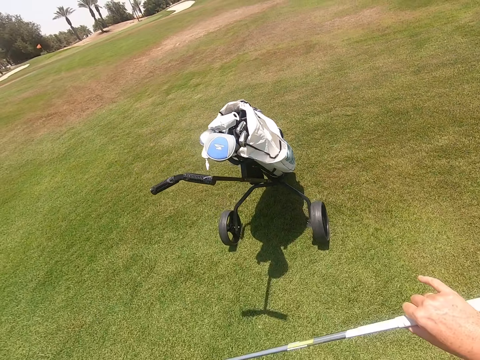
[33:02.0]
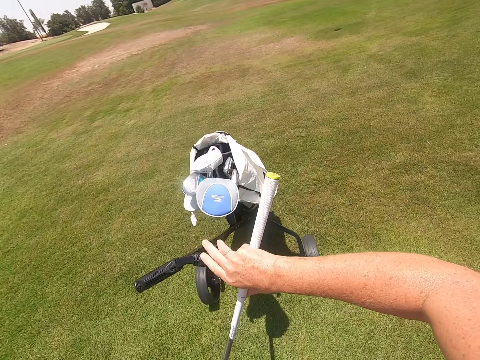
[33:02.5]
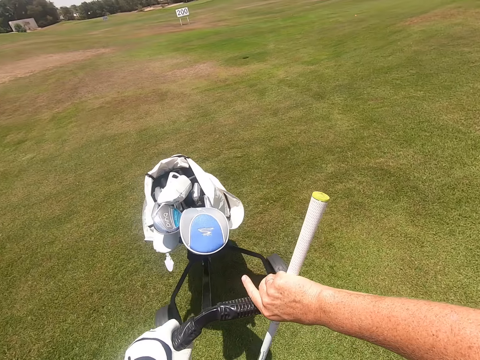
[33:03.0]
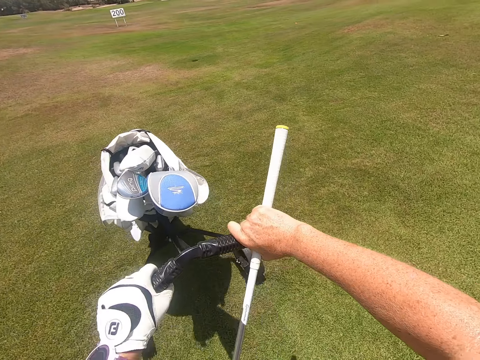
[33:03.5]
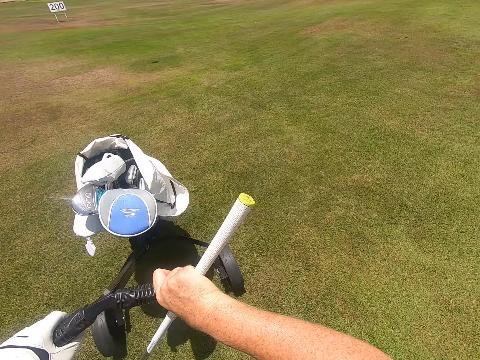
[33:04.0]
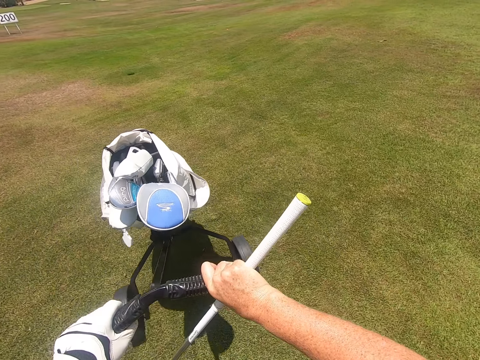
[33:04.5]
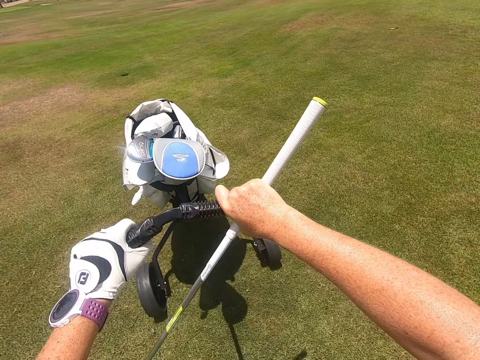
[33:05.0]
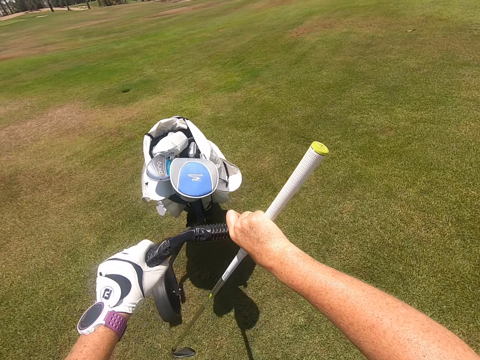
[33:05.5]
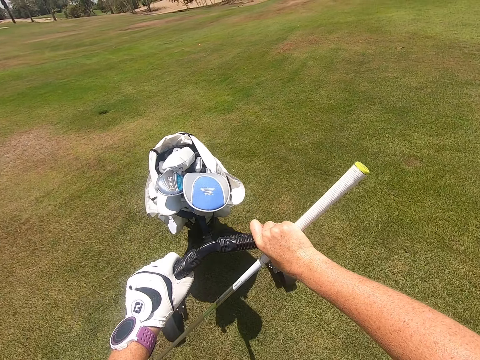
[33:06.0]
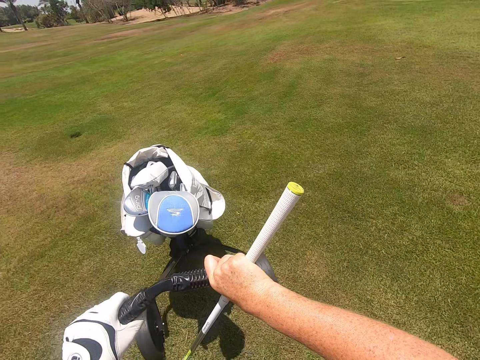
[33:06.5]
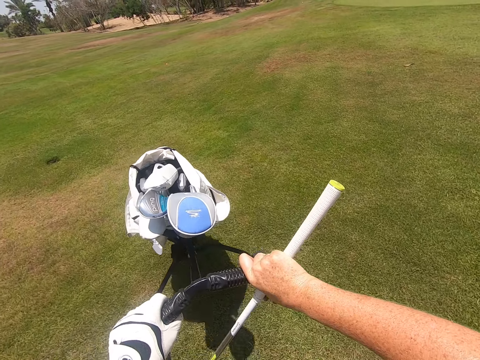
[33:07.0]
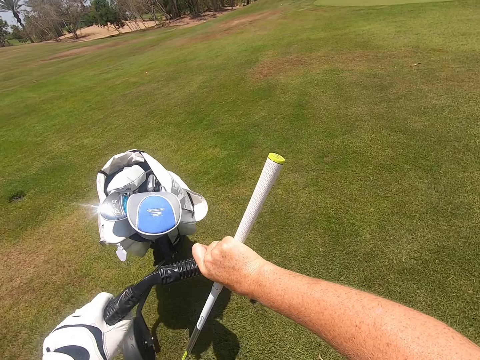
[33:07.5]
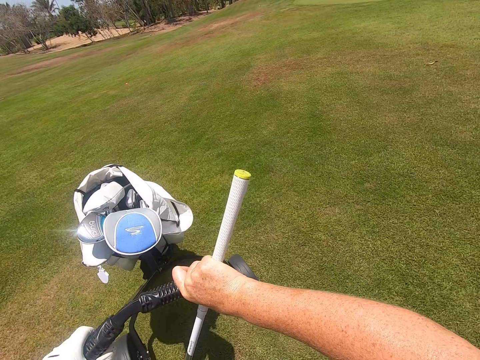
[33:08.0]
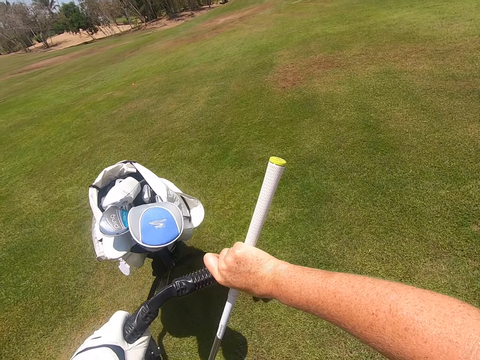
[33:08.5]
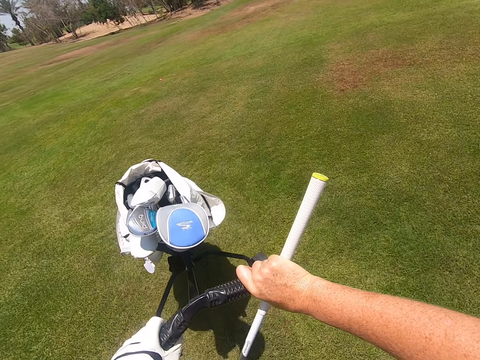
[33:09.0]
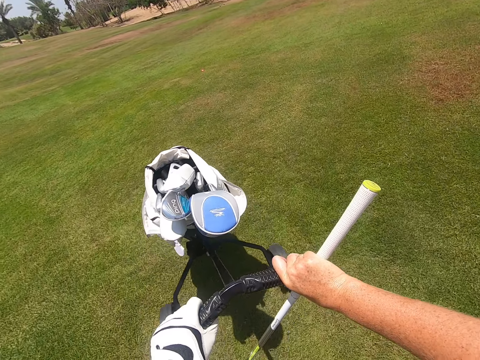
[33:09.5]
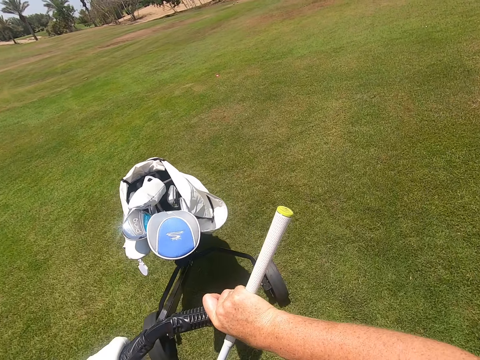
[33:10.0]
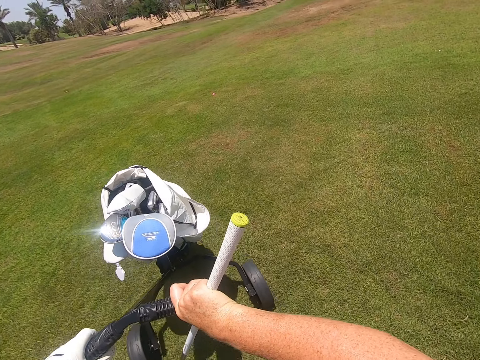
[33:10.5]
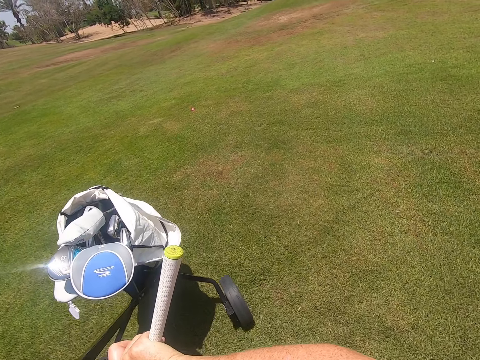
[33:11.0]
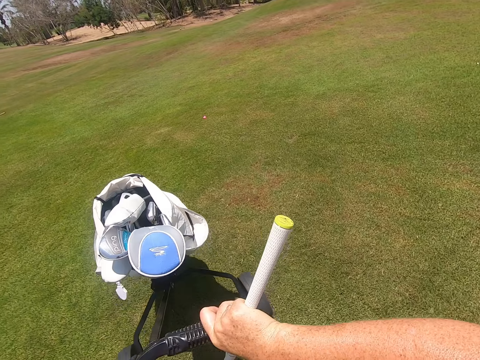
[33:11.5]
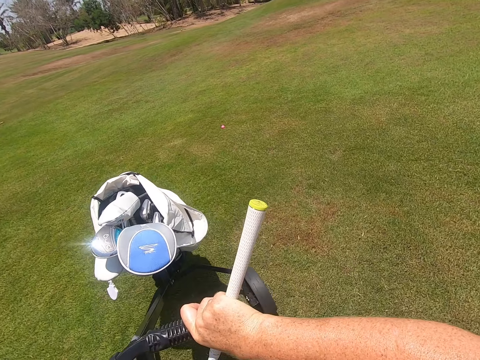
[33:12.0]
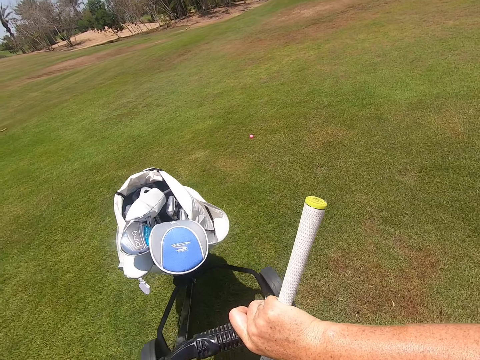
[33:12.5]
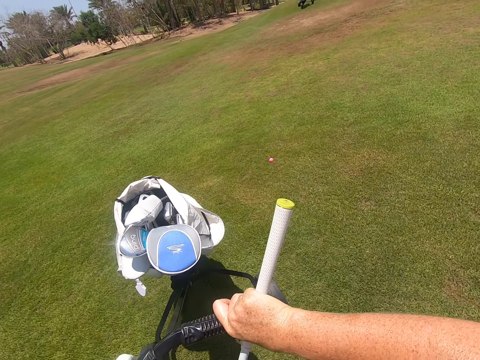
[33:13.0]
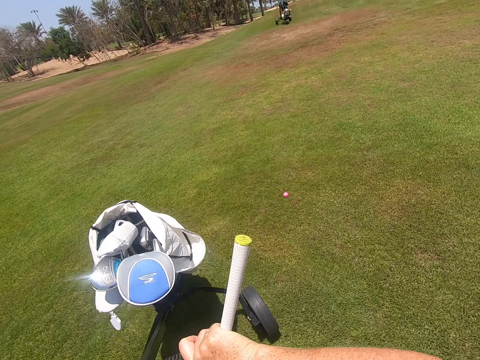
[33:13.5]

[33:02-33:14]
The camera wearer walks. They push the golf cart.

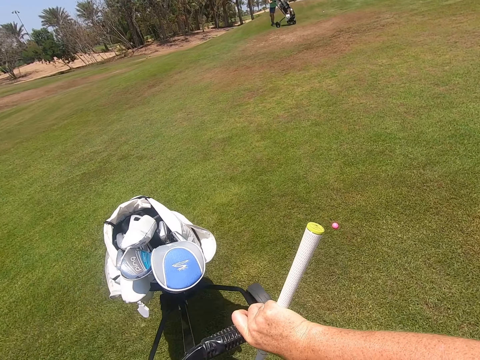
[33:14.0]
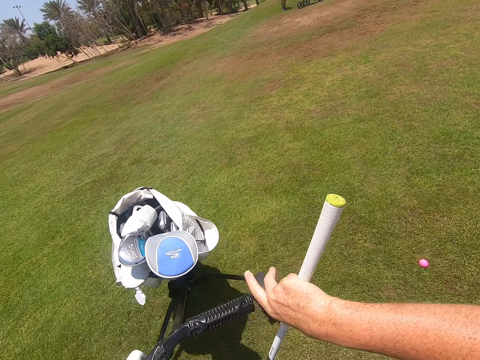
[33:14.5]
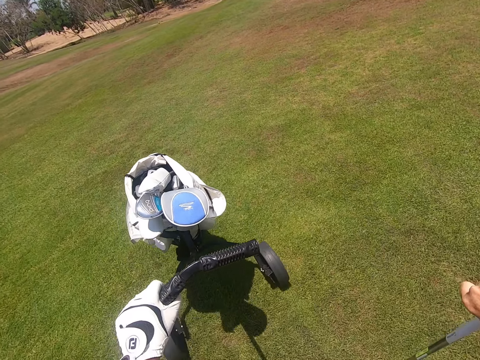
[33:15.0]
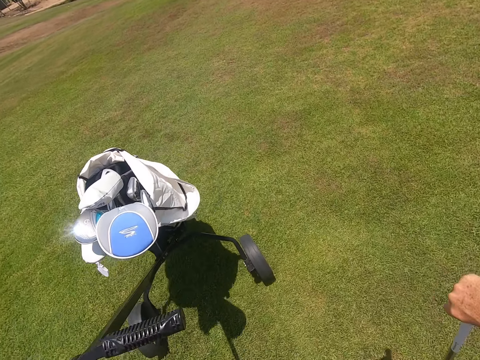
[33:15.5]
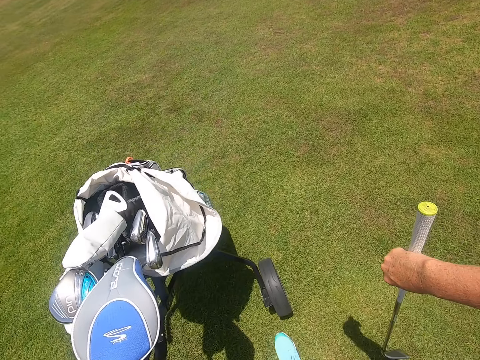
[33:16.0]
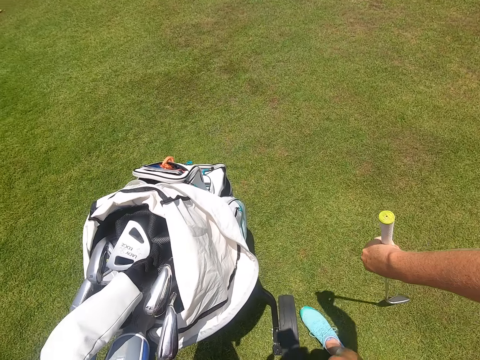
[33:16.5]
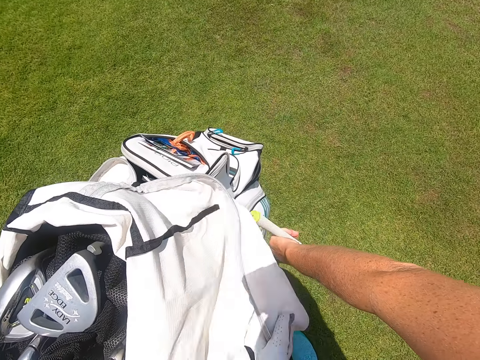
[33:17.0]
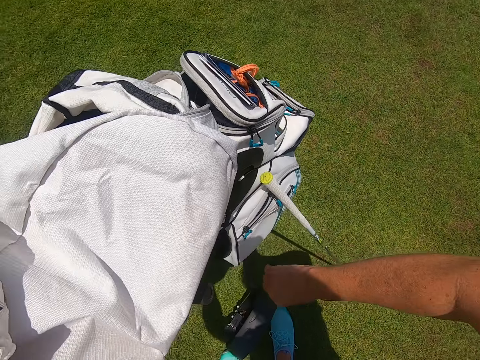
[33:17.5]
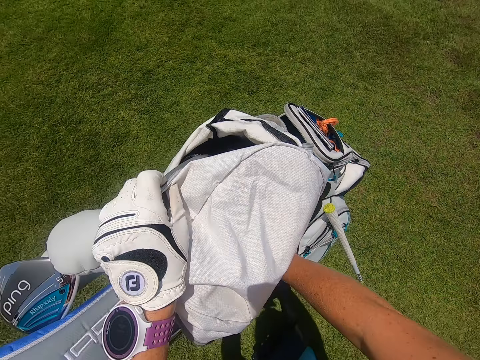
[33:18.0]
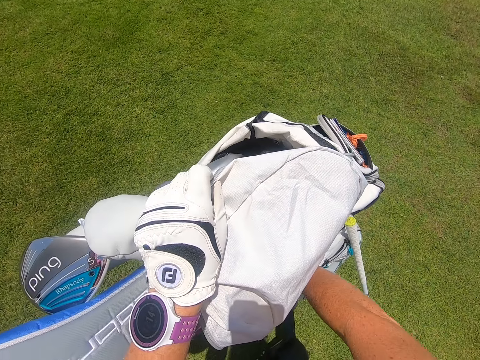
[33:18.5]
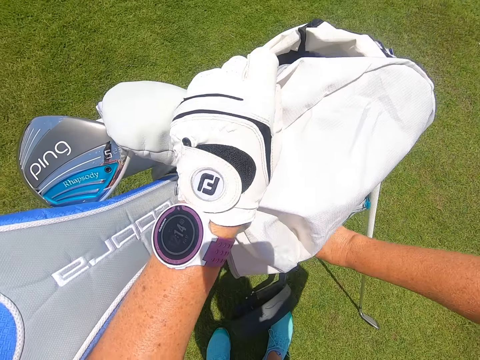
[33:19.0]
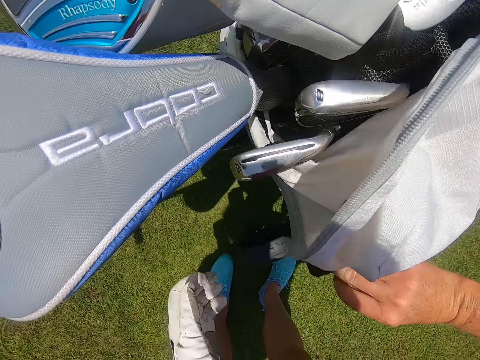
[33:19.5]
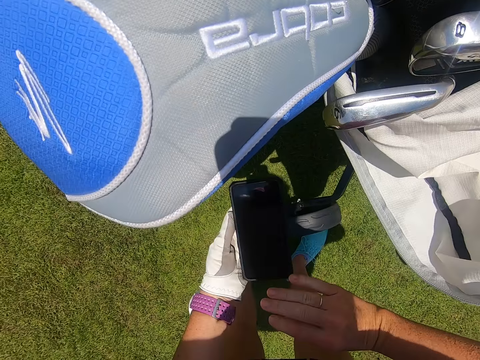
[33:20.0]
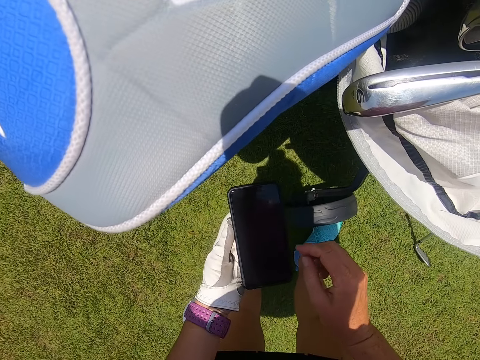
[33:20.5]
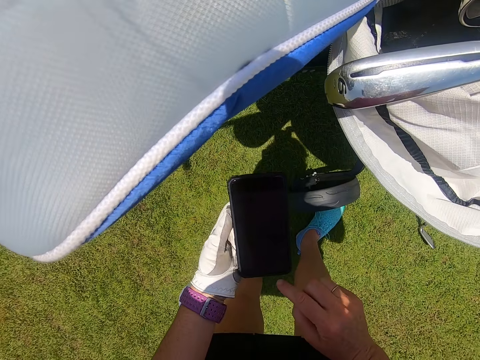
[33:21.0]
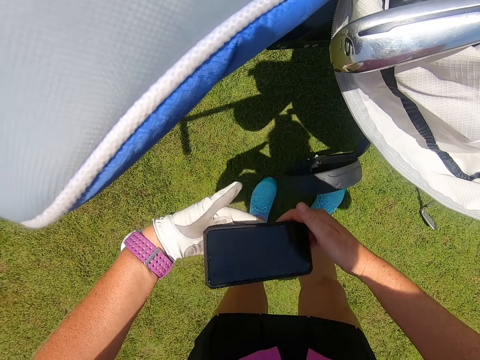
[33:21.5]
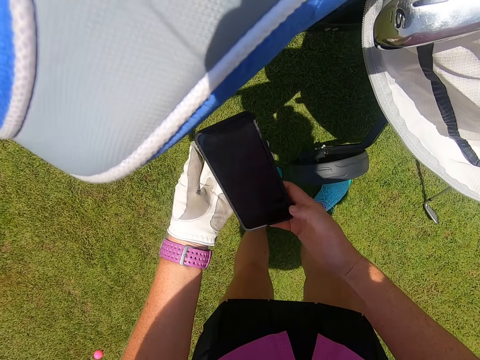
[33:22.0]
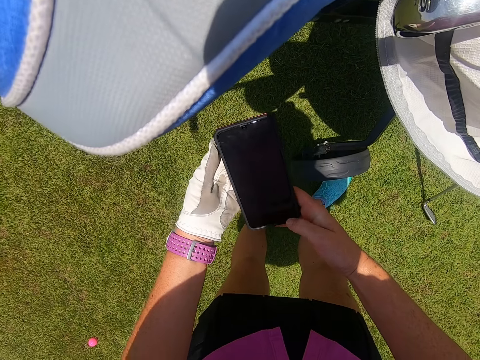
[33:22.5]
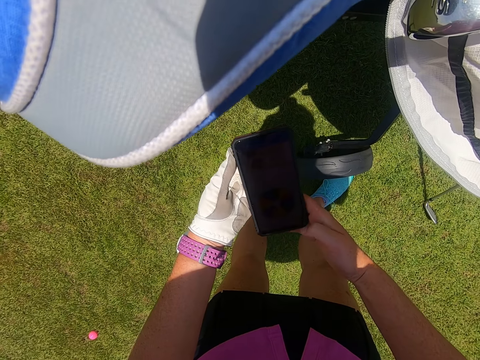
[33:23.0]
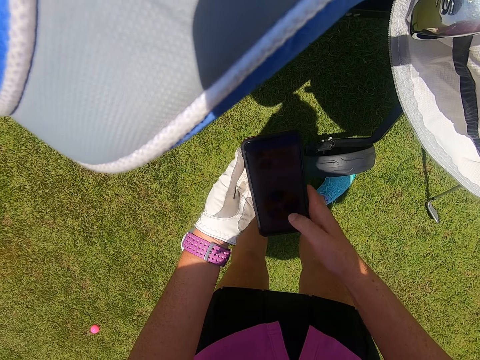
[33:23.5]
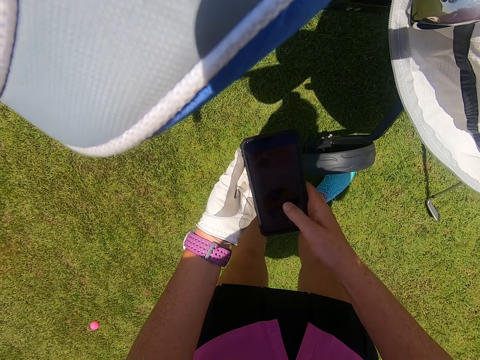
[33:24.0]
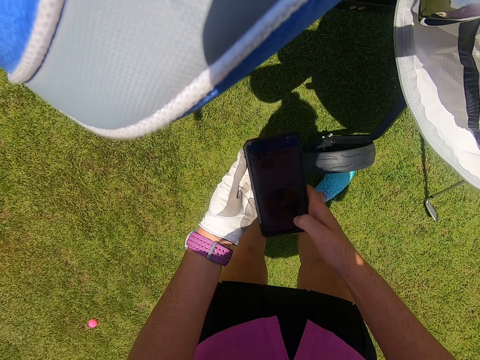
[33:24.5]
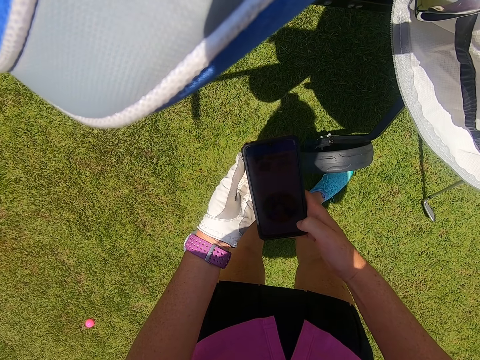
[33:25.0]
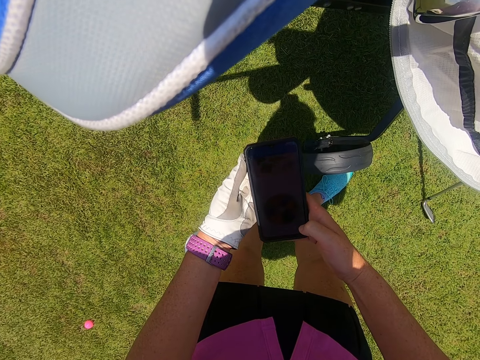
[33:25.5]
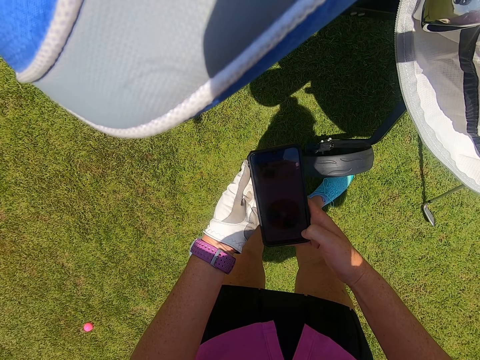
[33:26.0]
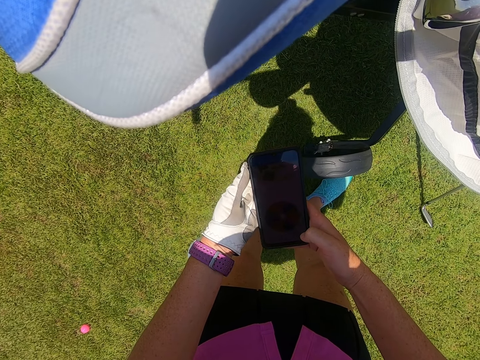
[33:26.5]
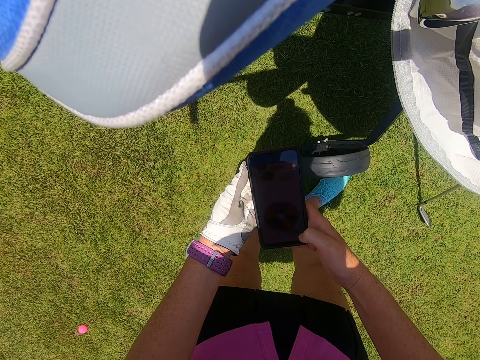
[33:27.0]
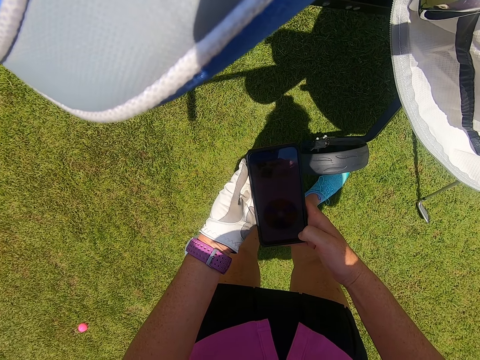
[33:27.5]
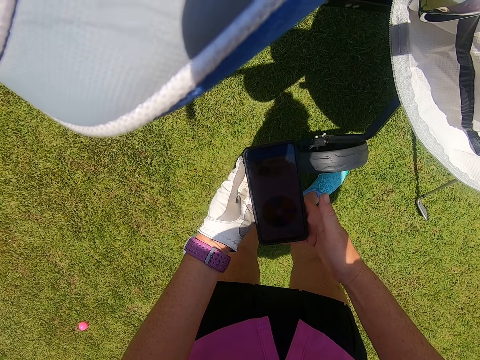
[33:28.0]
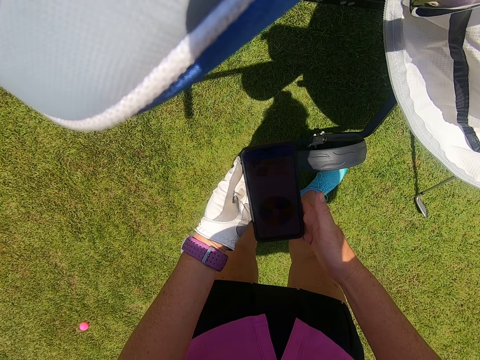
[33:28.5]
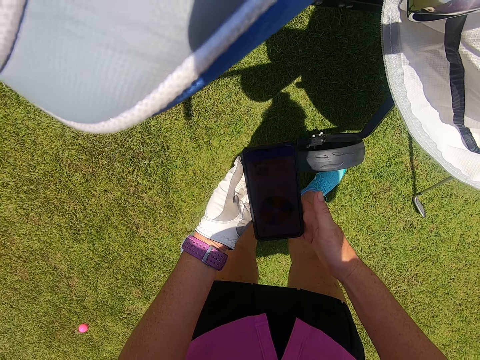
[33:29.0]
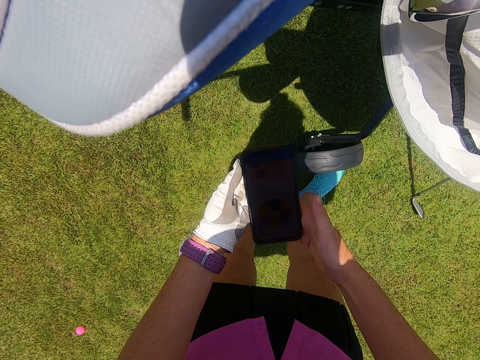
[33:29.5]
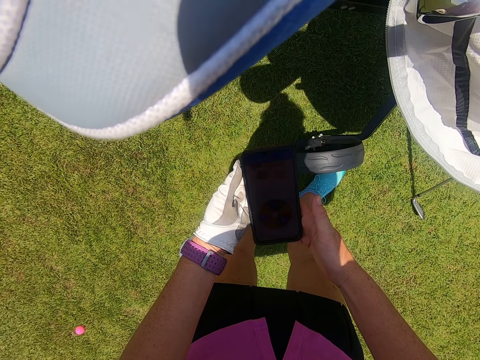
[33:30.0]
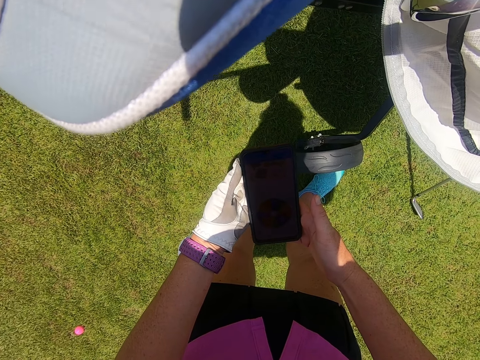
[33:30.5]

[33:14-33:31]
The camera wearer stops the golf trolley. They touch the golf bag. They take a mobile phone from the golf trolley. They turn the mobile phone. They operate the mobile phone.
